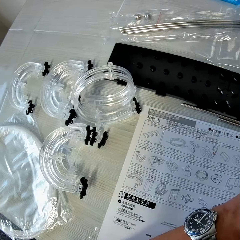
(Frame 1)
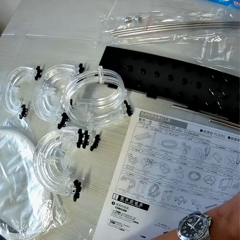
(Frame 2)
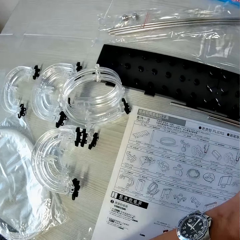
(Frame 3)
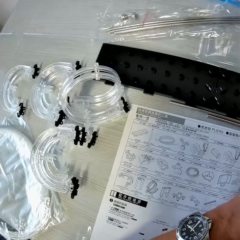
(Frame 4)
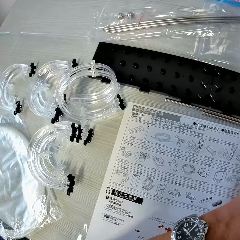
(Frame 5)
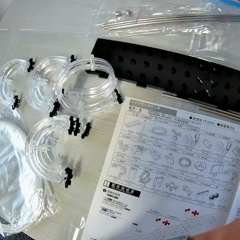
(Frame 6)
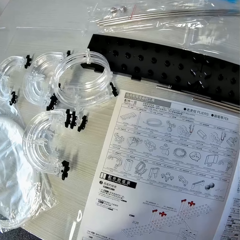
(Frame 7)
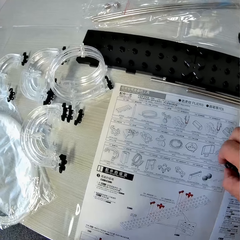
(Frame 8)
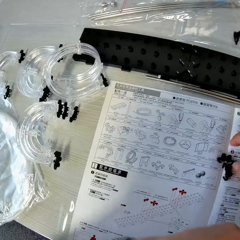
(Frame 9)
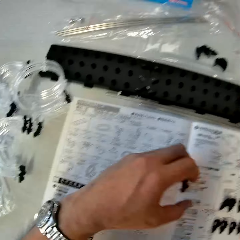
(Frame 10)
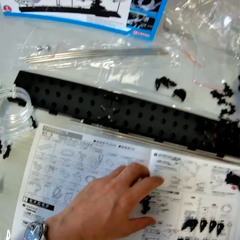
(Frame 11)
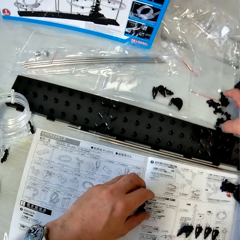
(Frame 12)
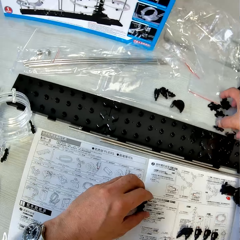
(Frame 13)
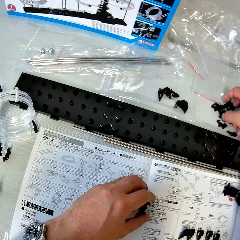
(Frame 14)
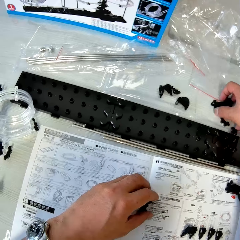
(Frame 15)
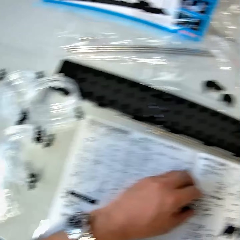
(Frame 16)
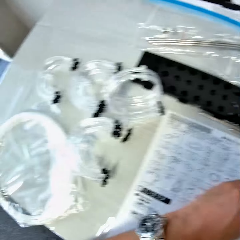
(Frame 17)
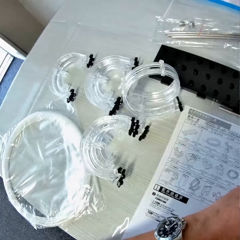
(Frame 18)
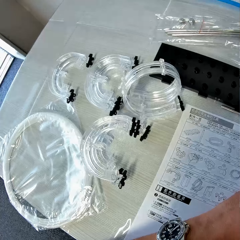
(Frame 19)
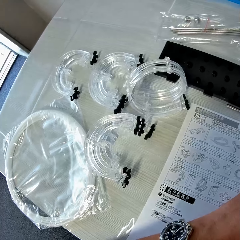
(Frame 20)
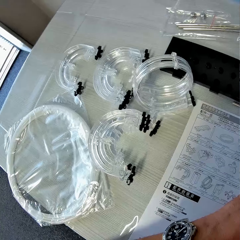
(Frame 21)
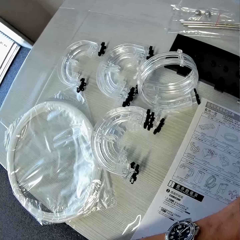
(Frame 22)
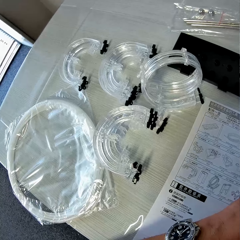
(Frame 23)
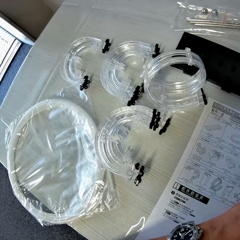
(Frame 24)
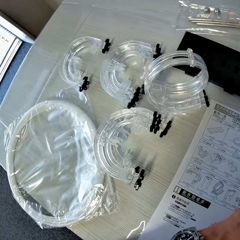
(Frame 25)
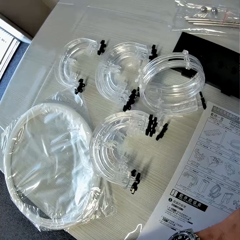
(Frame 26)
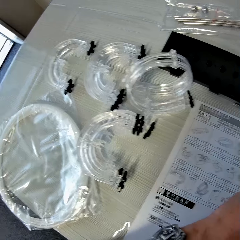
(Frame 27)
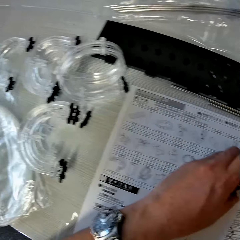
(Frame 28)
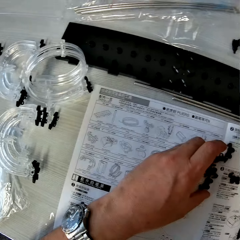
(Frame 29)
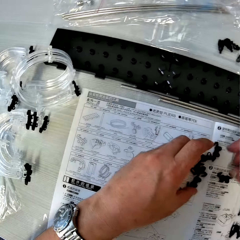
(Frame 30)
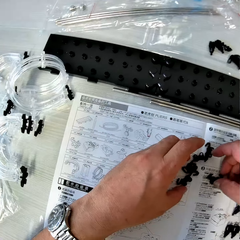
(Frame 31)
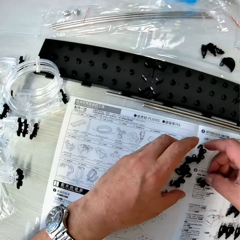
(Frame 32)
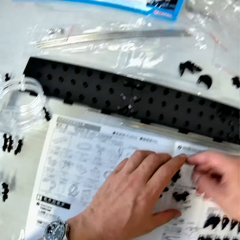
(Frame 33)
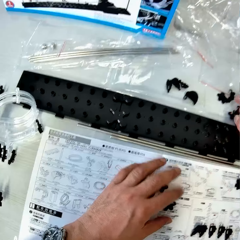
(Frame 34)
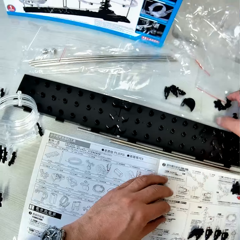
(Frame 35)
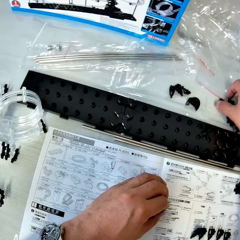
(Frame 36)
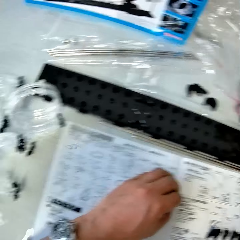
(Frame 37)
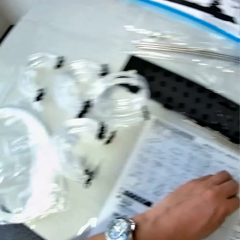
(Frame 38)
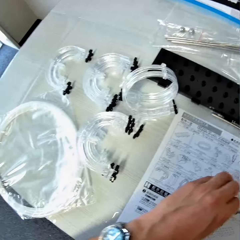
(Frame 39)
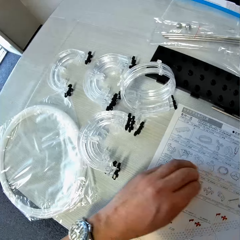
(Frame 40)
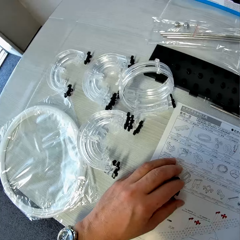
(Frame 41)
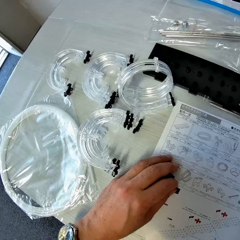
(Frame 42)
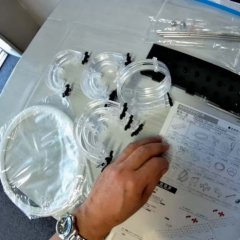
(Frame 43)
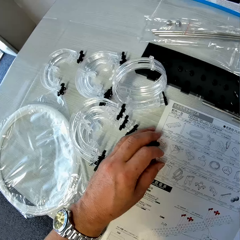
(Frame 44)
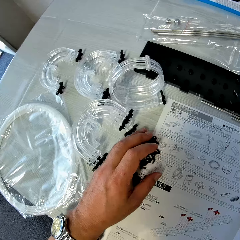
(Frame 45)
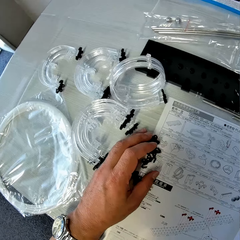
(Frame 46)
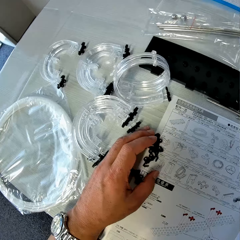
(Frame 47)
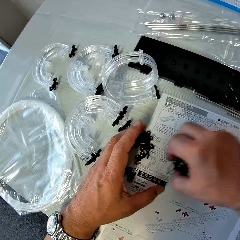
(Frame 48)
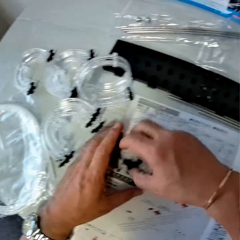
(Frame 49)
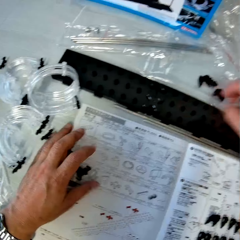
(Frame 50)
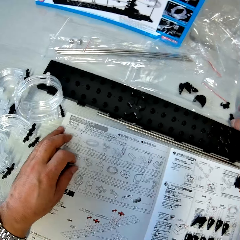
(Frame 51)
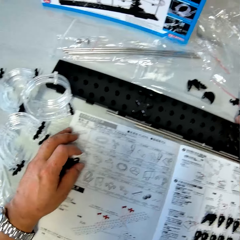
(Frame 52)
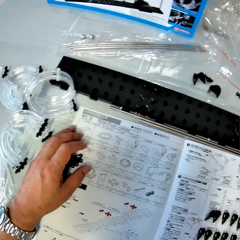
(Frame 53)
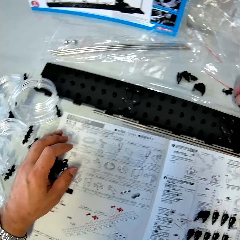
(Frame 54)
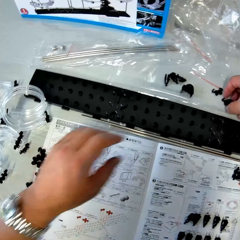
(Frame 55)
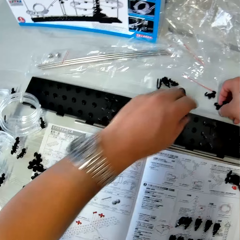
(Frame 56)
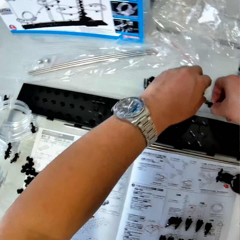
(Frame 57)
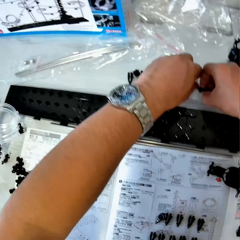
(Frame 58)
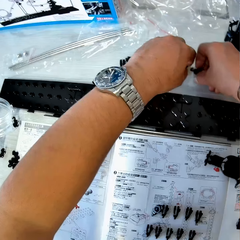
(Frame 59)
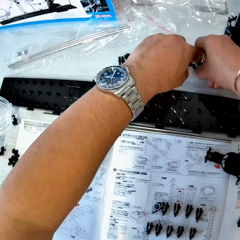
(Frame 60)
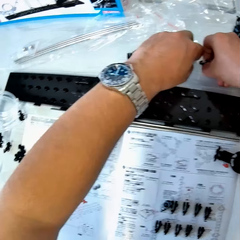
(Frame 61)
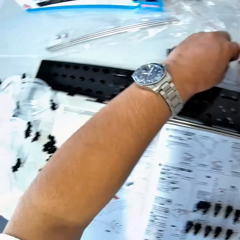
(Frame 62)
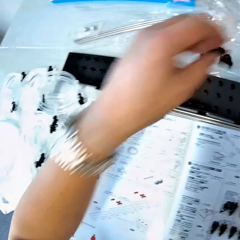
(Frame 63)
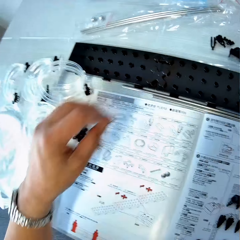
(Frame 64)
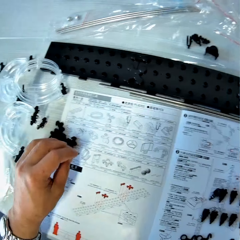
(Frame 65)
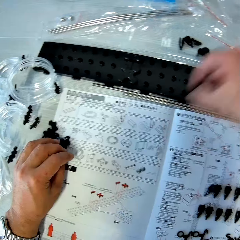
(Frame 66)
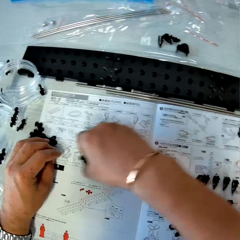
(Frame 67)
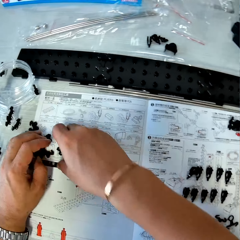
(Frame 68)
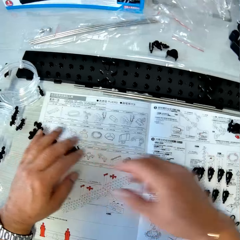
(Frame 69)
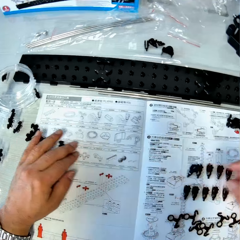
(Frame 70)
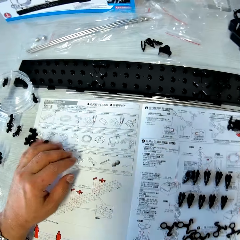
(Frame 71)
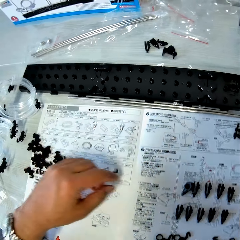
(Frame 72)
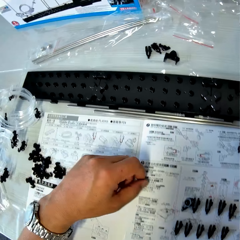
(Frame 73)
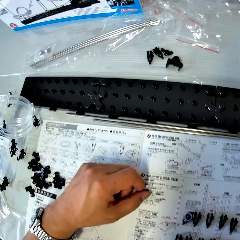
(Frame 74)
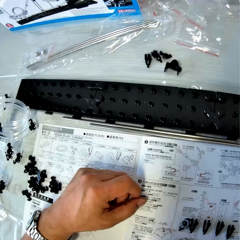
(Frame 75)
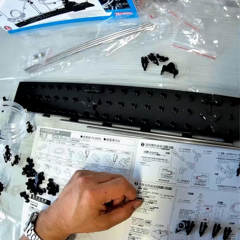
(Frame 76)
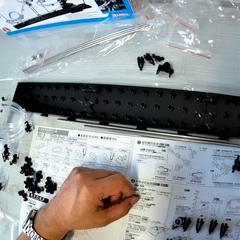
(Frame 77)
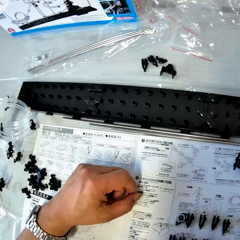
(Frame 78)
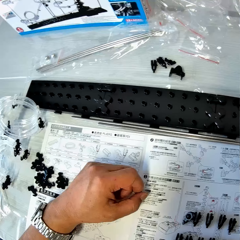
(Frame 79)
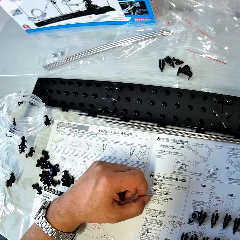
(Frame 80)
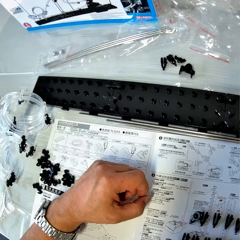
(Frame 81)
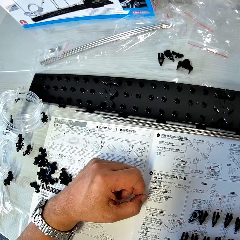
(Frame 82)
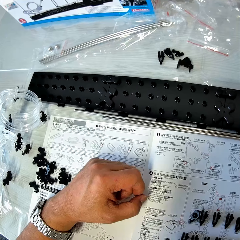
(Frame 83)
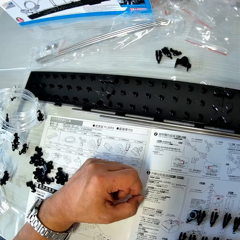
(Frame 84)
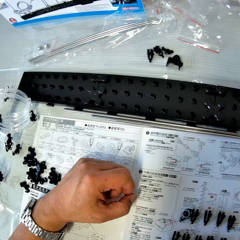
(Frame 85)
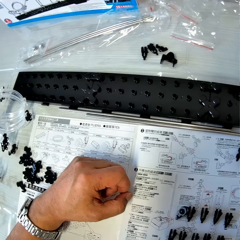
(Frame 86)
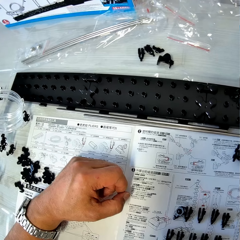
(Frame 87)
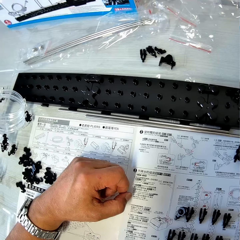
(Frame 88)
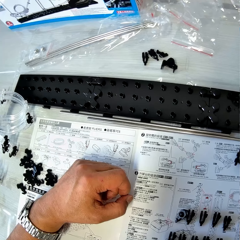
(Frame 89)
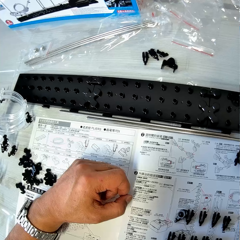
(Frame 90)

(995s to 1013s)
The camera wearer looks at the drawings on the paper. He drops the rail stands on the table. He moves the rail stands. He touches the rail stands on the table with his right hand. He touches the rail stands on the table with his left hand. He touches the rail stands on the table with his hand. He packs the rail stands from the table. He moves the rail stands sideways to his left on the table with his left hand. He drops the rail stands on the table with his right hand. He packs the rail stands from the table with both hands. He drops the rail stand on the table. He places his left hand on the table. He looks at the drawings on the paper.

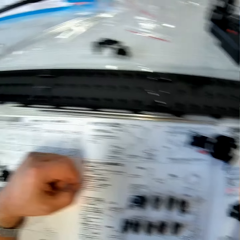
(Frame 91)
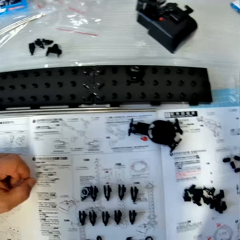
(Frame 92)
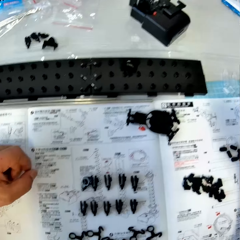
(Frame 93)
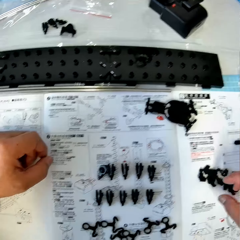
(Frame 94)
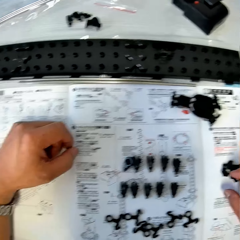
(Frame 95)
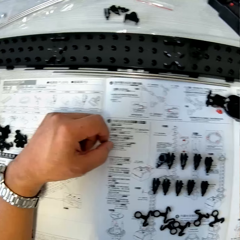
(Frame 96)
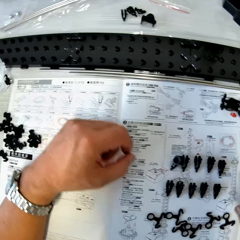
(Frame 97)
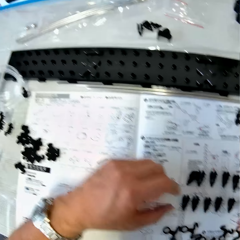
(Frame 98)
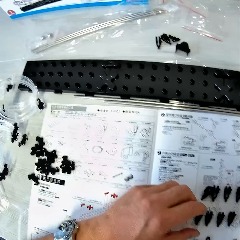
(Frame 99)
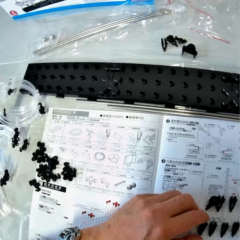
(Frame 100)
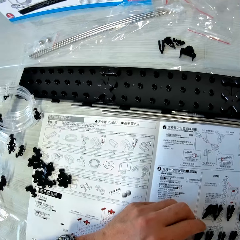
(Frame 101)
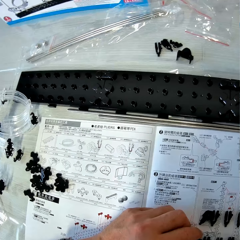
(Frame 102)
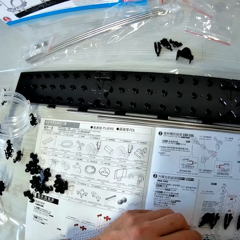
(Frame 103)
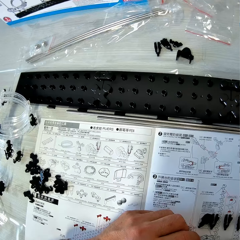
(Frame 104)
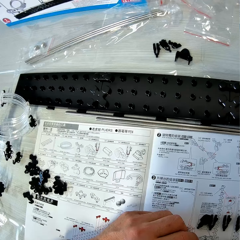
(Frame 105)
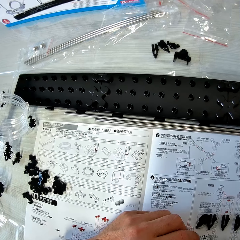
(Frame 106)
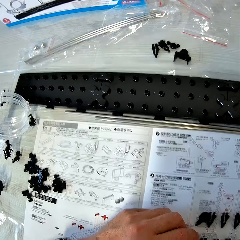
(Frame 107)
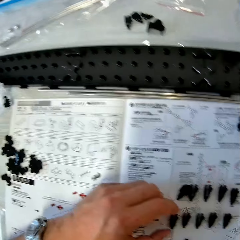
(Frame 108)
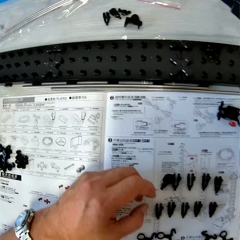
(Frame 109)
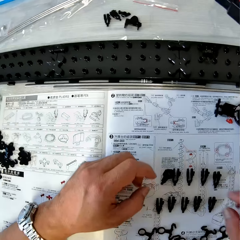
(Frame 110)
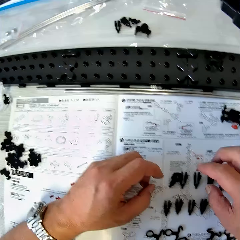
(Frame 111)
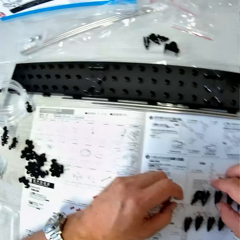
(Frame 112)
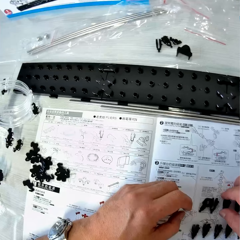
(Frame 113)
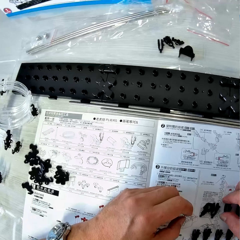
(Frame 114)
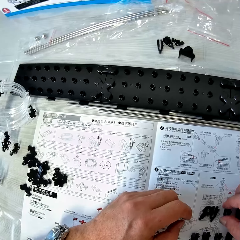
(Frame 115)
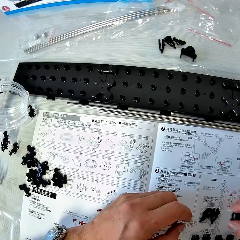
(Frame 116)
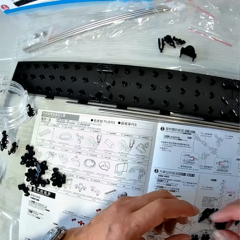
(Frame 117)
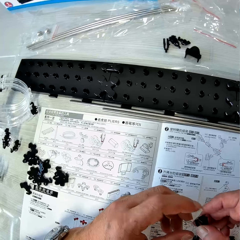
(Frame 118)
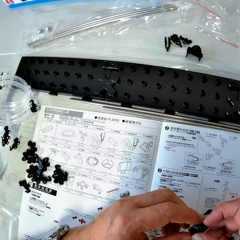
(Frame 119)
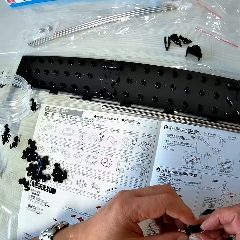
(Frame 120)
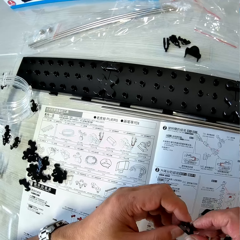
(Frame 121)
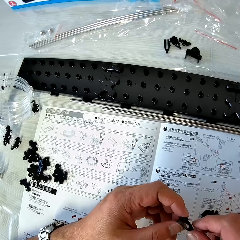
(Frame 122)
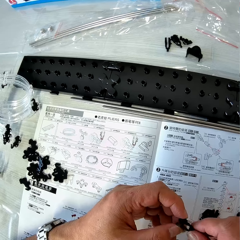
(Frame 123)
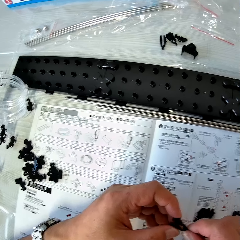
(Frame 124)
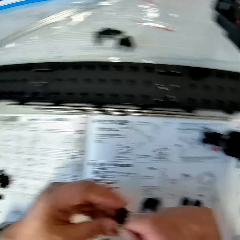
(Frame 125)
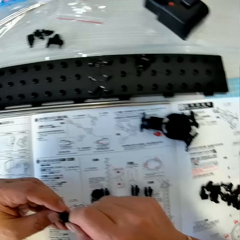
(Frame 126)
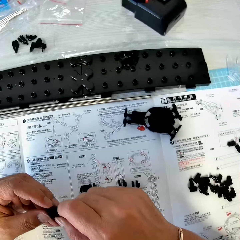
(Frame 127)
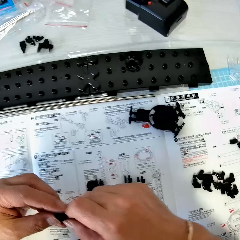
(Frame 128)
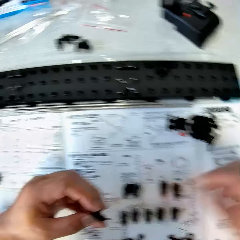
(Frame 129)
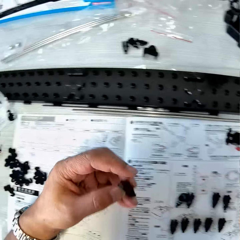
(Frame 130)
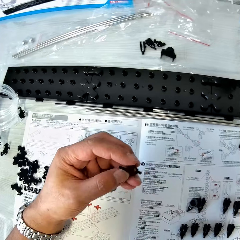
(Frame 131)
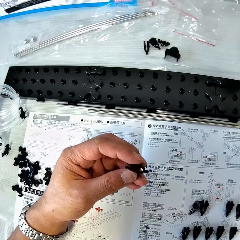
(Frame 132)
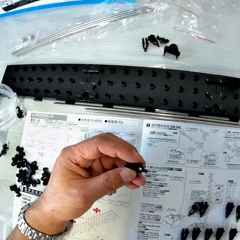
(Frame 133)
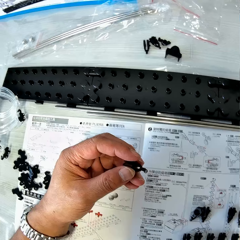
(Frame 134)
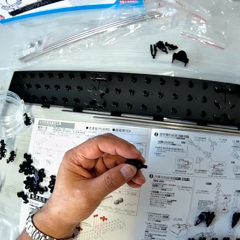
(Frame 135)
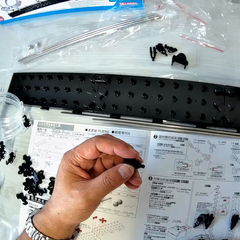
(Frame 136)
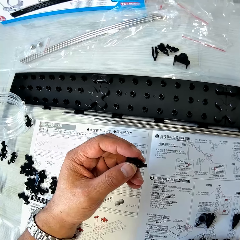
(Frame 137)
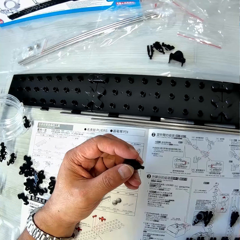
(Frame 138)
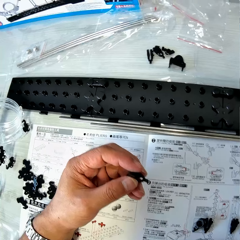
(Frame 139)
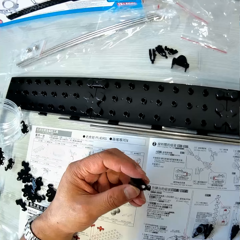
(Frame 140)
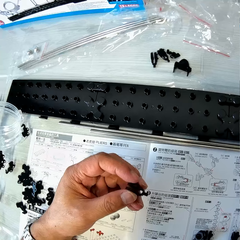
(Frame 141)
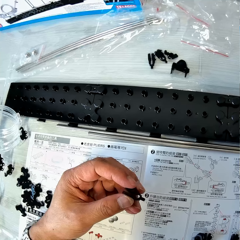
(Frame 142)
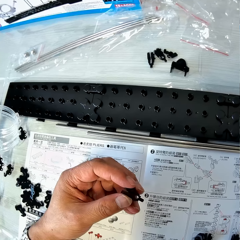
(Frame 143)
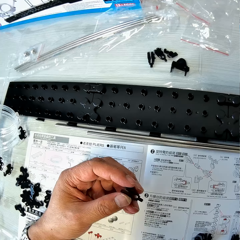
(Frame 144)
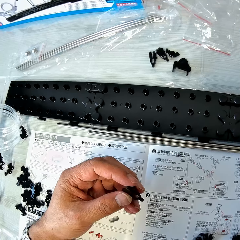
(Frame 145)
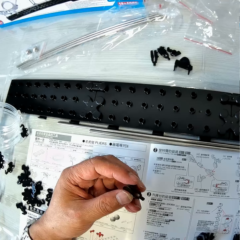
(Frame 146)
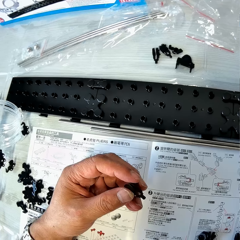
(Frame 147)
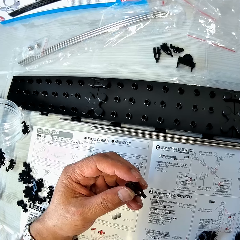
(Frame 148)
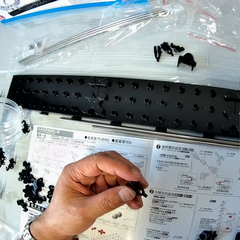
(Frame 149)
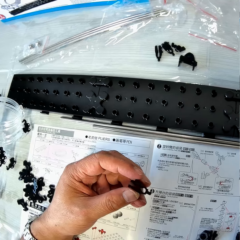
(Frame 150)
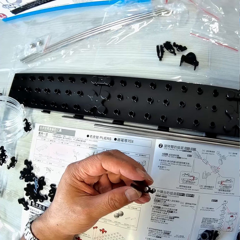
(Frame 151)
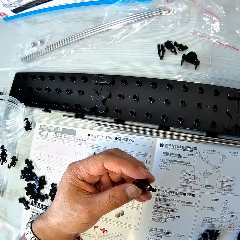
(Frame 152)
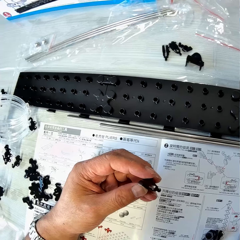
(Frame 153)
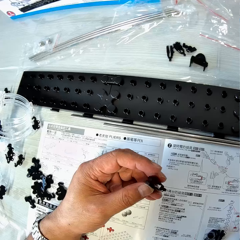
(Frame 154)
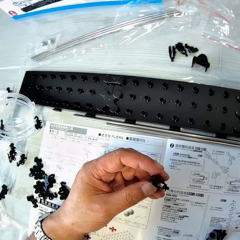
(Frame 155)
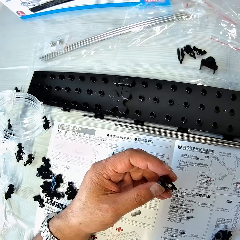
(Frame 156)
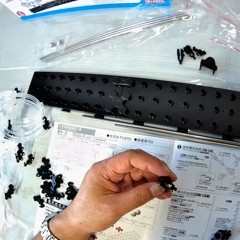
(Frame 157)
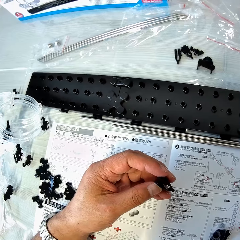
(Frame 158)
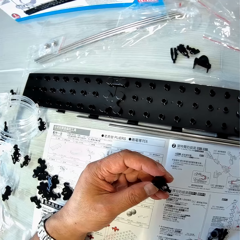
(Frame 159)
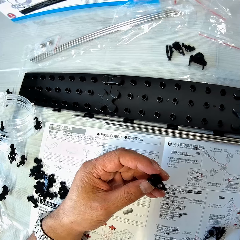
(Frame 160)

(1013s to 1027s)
The camera wearer lowers his right hand onto the table. He touches the arm holders on the table. He picks up one of the arm holders from the table. He checks the arm holder in his hand. He moves his right hand sideways to the right. He holds the arm holder.
